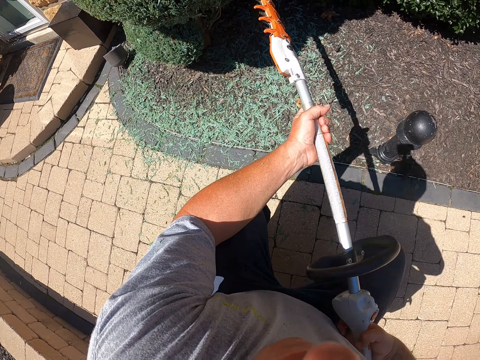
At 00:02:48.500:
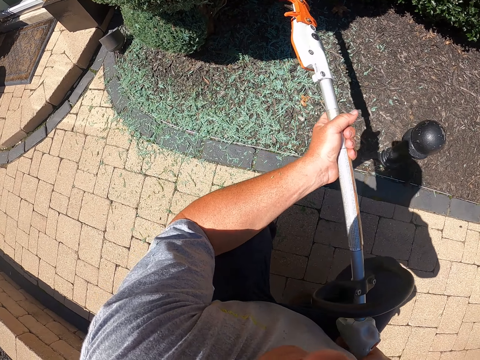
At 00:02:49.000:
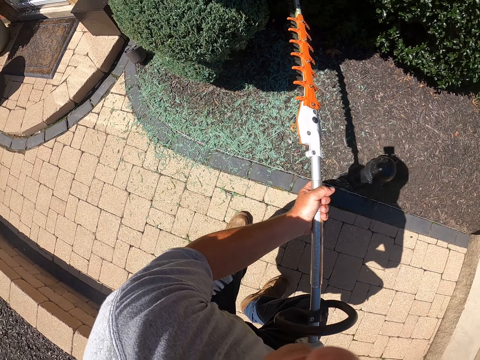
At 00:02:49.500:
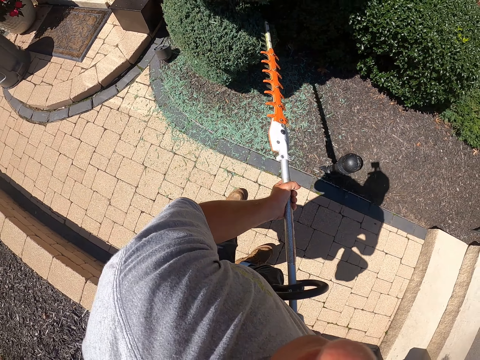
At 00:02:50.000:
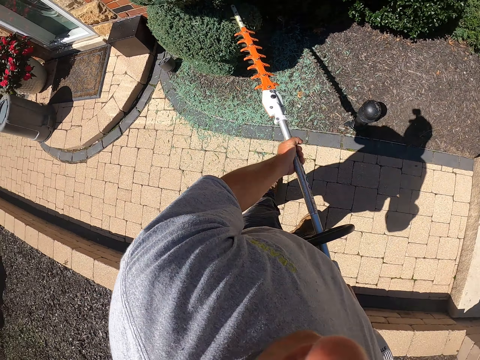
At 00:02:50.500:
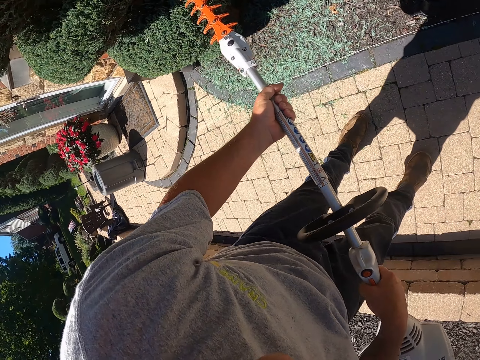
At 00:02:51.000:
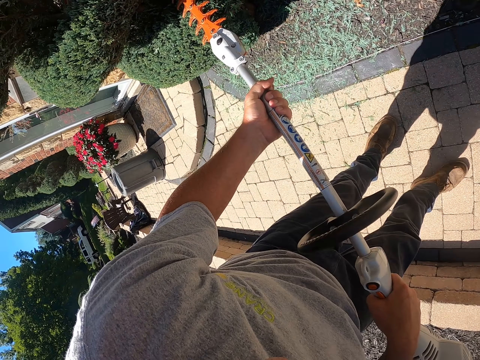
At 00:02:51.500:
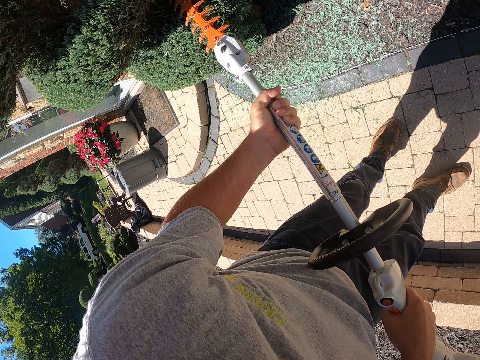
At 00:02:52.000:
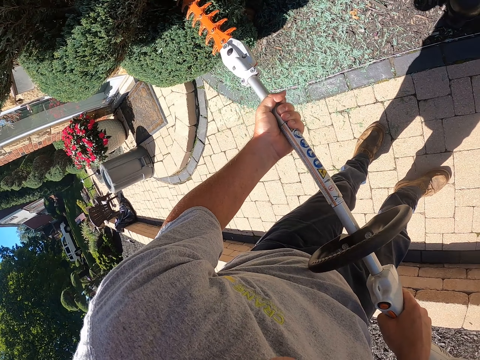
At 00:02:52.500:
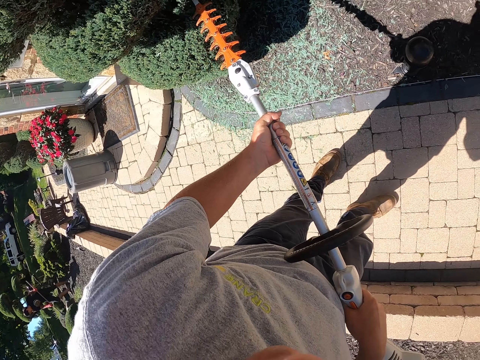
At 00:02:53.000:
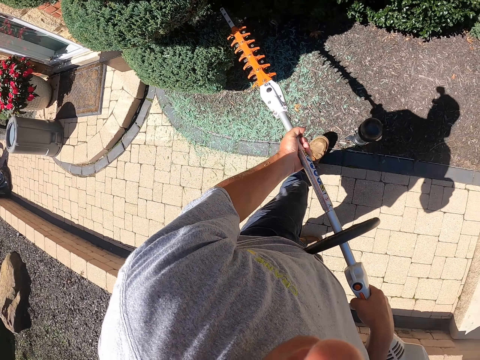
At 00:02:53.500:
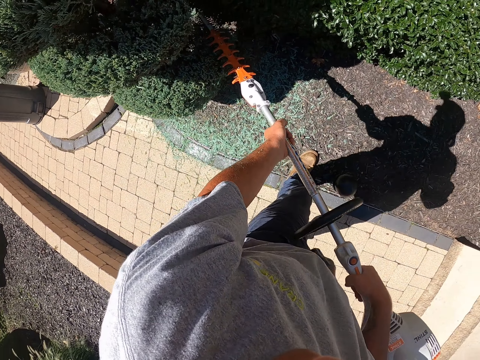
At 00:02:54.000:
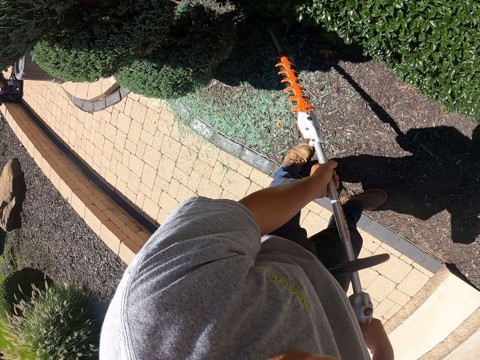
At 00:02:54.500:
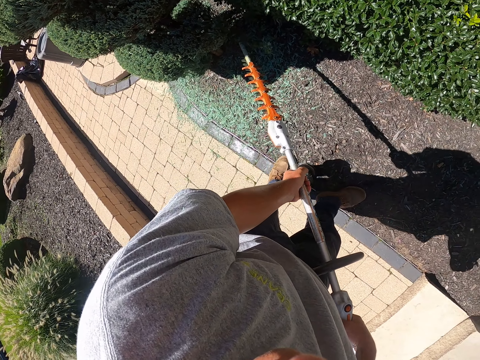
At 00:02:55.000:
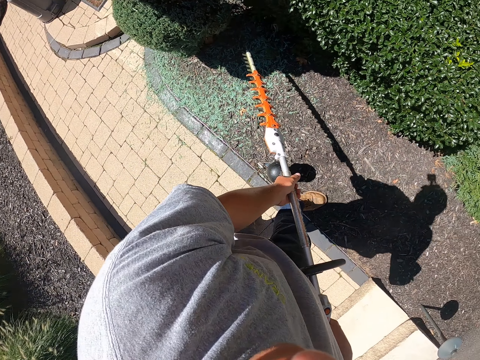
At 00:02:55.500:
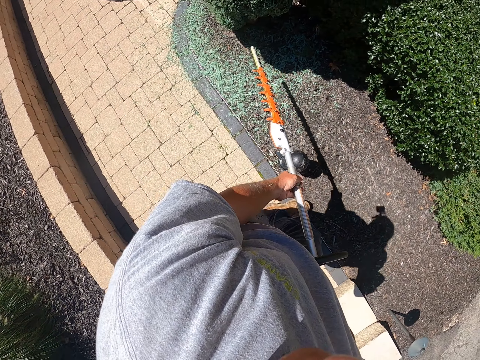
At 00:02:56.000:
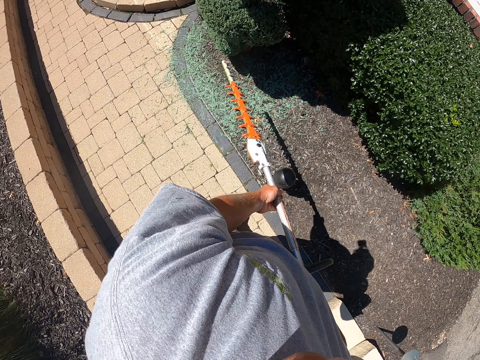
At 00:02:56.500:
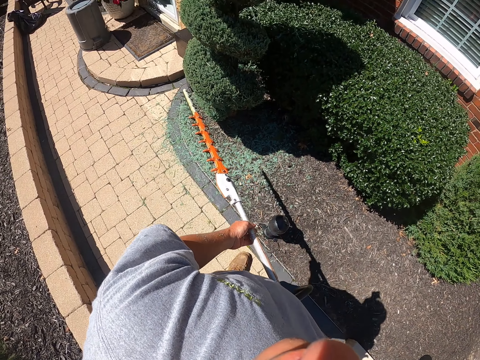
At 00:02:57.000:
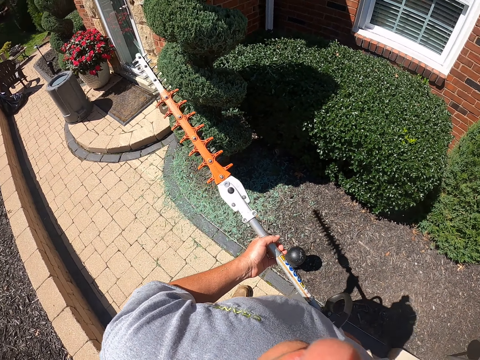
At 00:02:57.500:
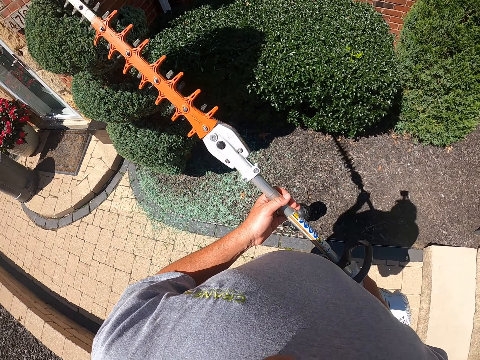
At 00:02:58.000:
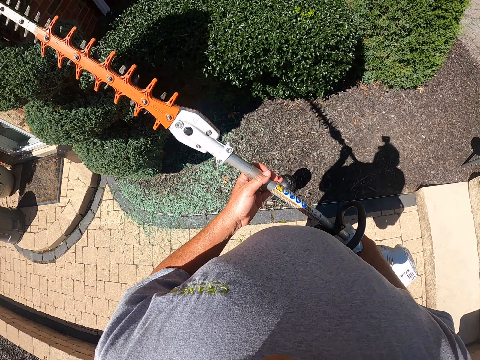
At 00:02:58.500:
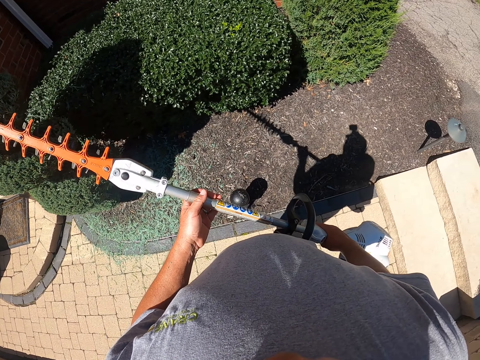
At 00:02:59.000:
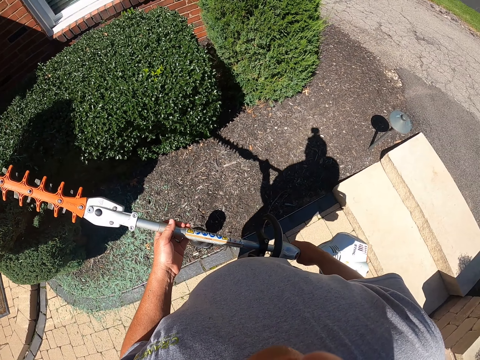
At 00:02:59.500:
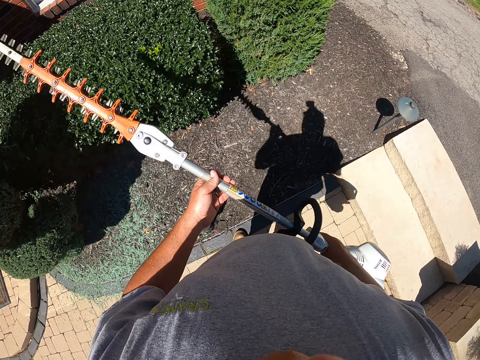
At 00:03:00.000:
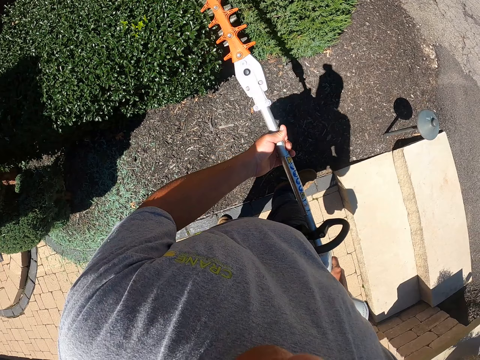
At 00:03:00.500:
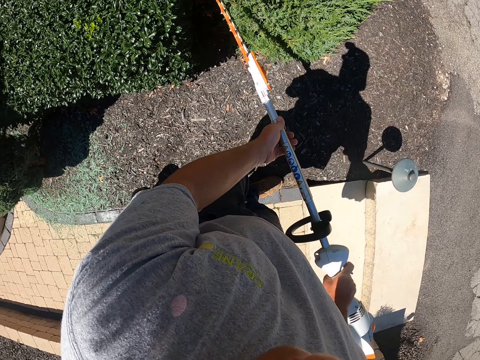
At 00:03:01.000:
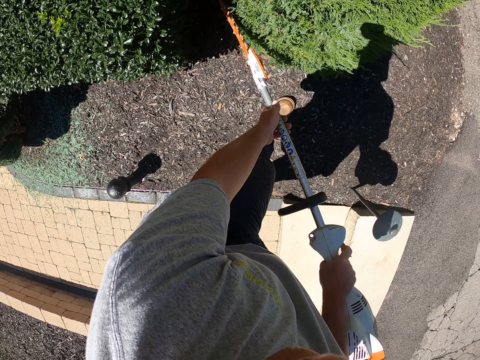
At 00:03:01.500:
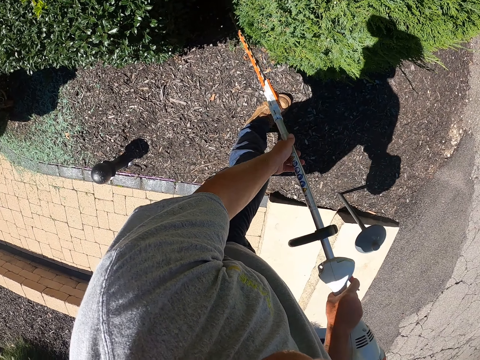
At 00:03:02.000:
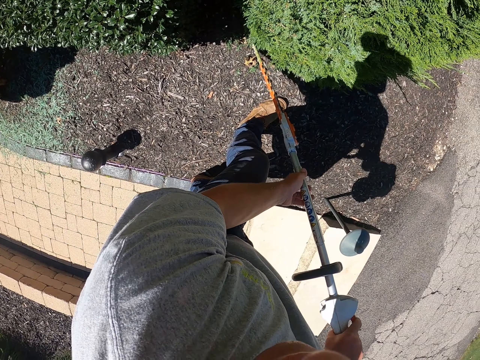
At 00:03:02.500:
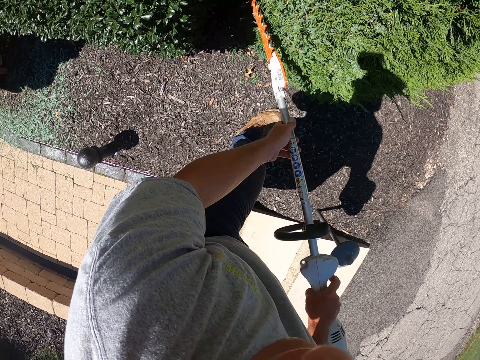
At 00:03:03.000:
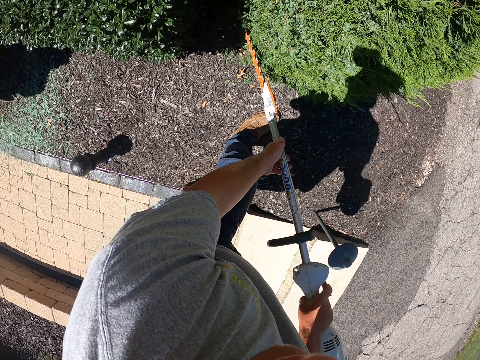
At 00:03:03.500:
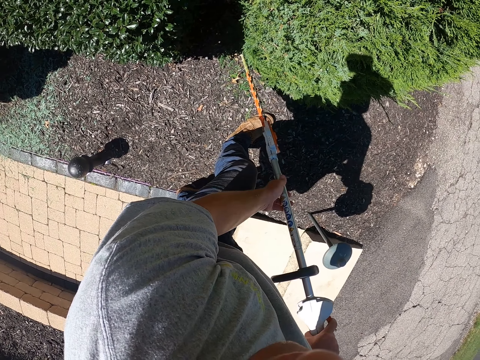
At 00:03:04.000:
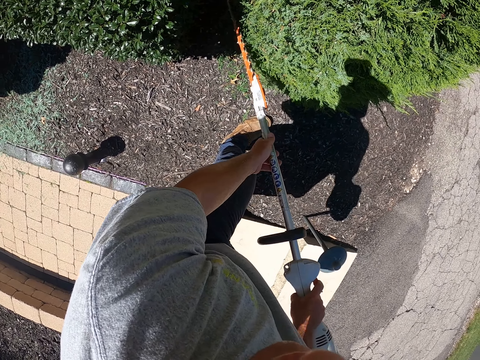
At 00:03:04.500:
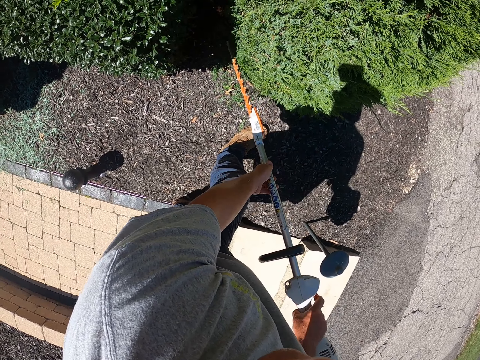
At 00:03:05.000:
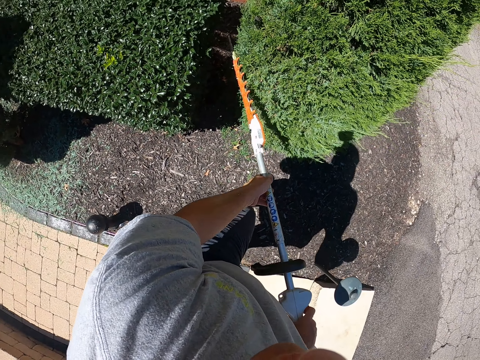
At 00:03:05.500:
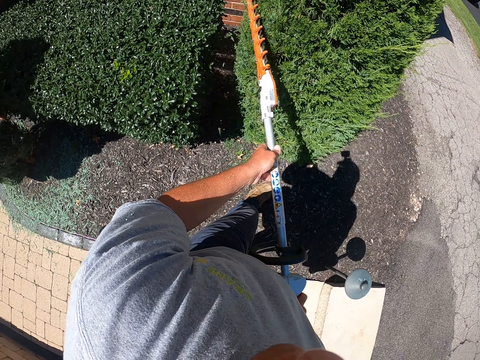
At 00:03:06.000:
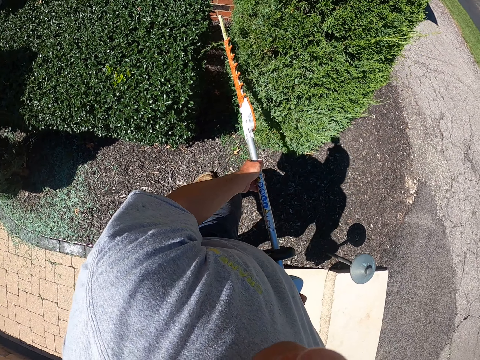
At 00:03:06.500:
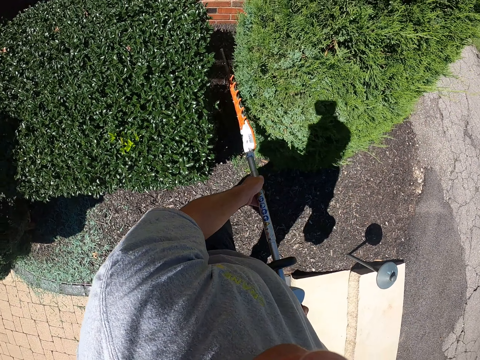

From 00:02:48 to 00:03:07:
The camera wearer stands. They trim the shrub. They step forward. They move the trimmer. They walk. They move the legs. They move the trimmer. They step forward. They trim the flower with the hedge trimmer.

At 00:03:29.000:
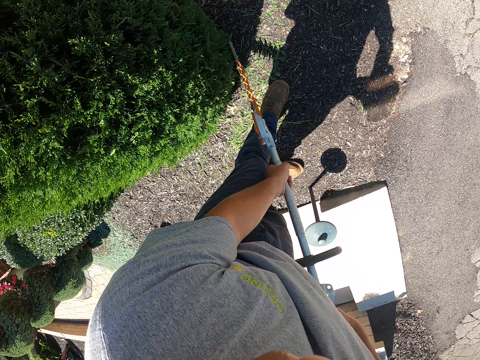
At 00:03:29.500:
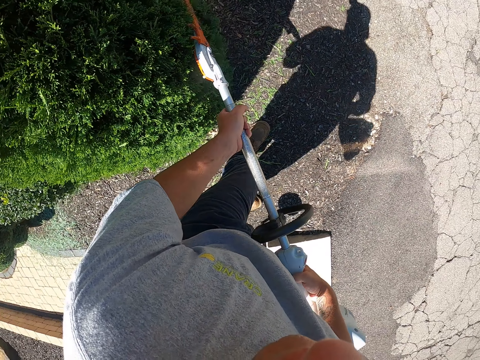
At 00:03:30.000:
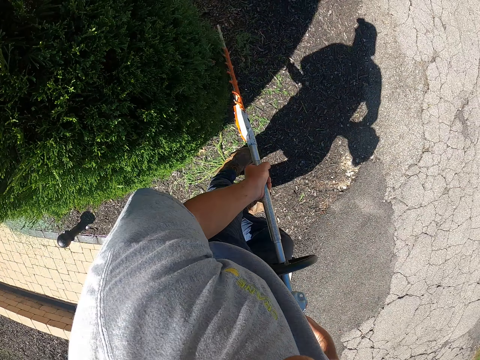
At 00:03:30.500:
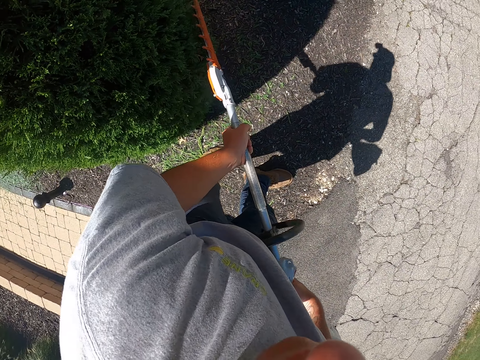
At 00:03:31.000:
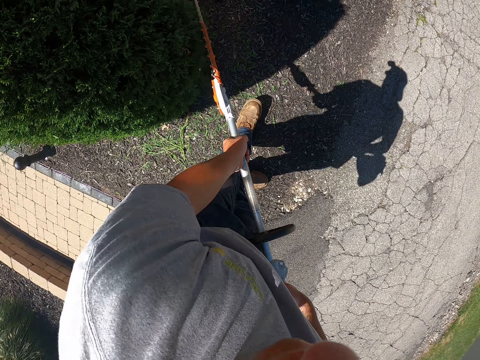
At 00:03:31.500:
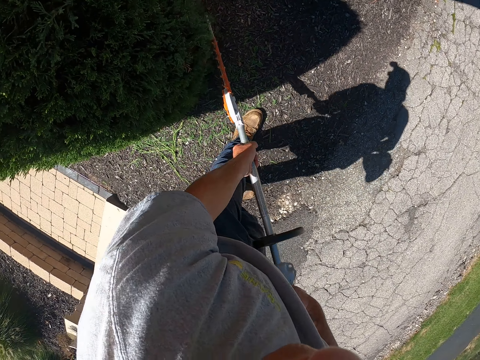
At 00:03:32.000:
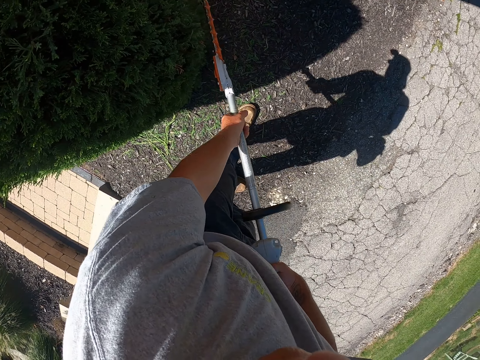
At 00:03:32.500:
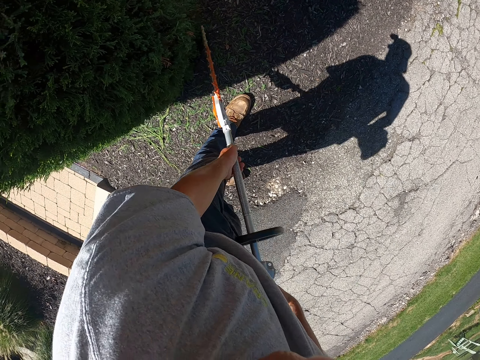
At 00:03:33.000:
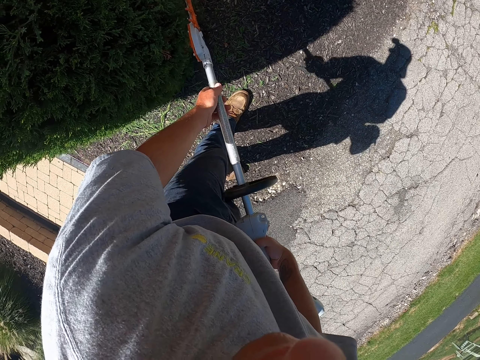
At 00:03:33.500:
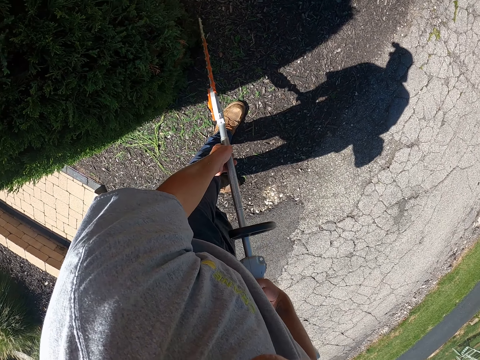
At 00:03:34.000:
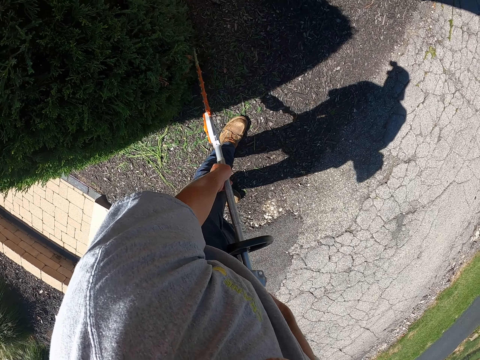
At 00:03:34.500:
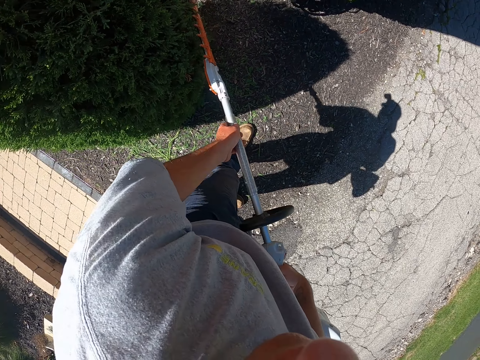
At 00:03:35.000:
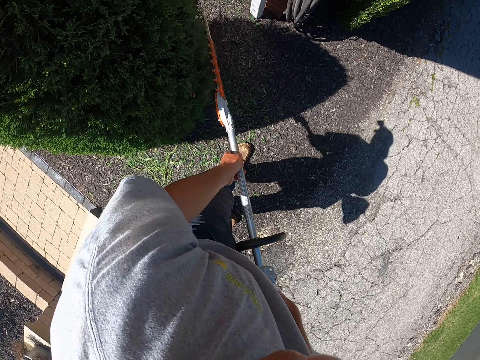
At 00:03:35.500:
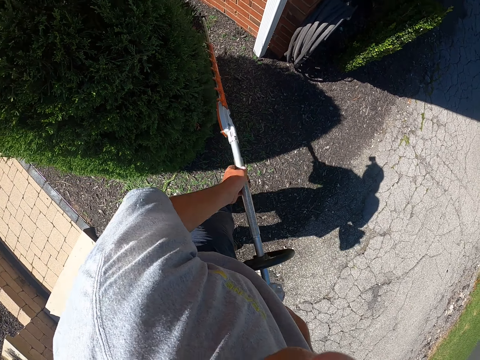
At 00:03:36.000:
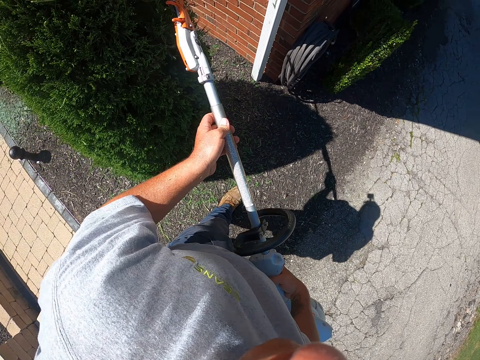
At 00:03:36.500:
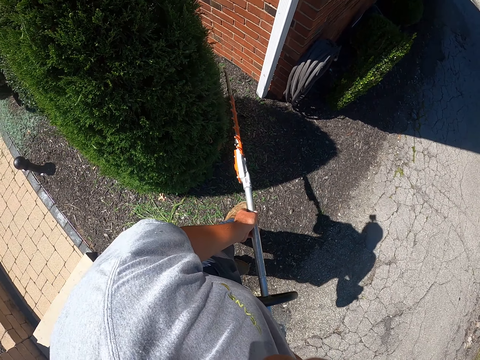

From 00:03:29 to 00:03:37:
The camera wearer steps forward. They trim the shrub.
